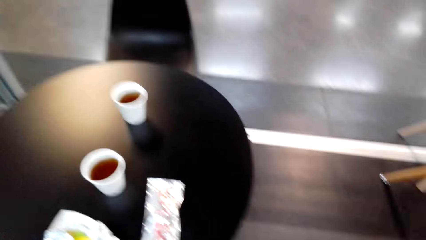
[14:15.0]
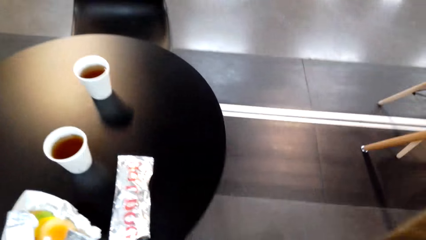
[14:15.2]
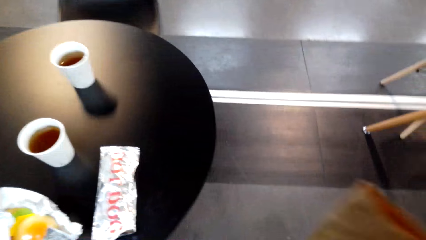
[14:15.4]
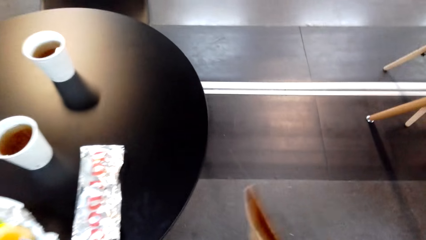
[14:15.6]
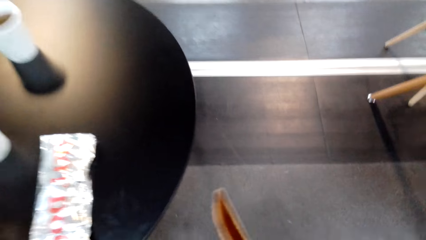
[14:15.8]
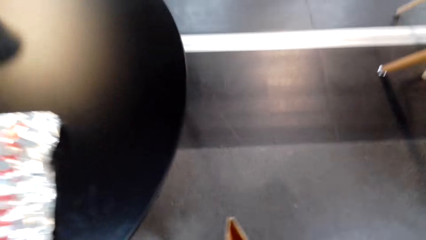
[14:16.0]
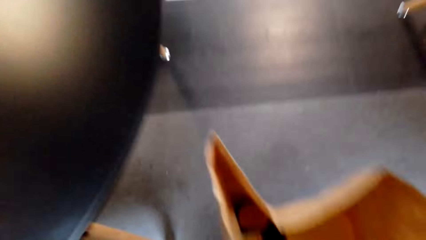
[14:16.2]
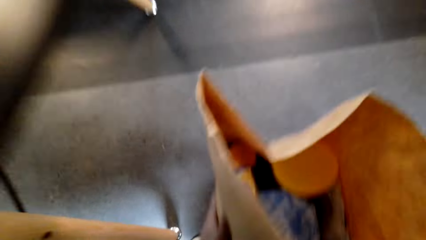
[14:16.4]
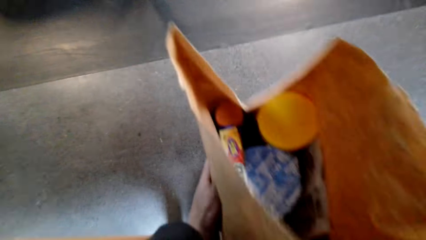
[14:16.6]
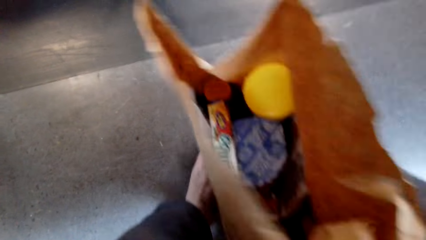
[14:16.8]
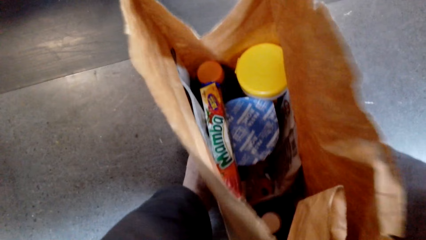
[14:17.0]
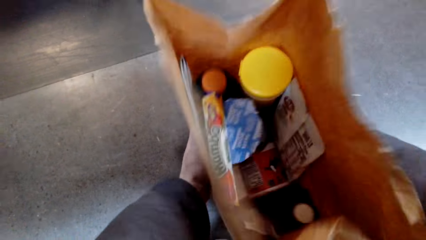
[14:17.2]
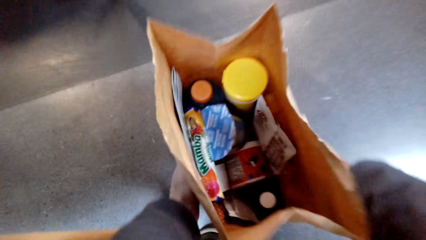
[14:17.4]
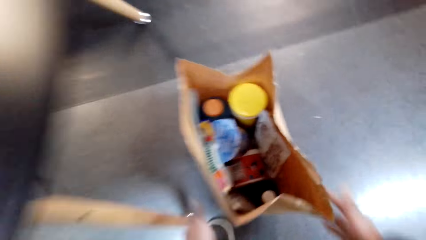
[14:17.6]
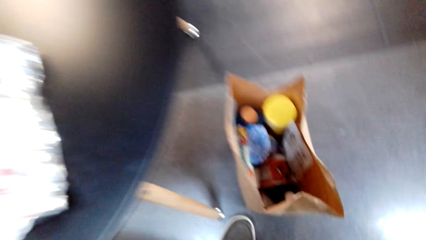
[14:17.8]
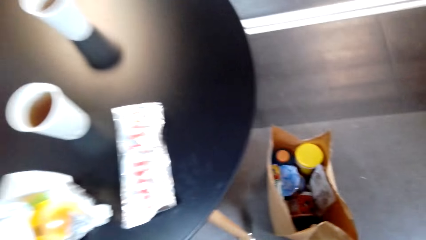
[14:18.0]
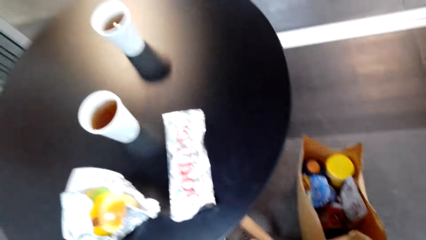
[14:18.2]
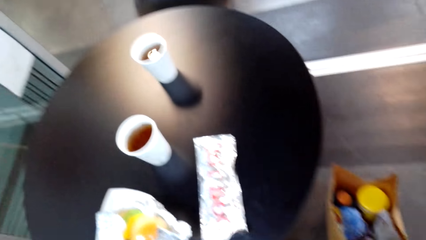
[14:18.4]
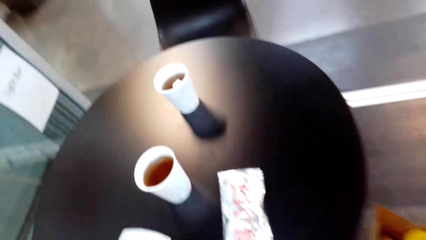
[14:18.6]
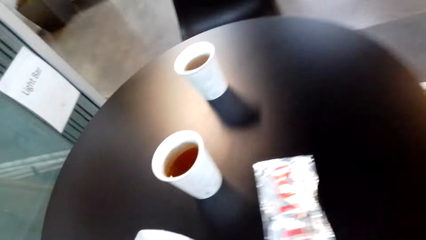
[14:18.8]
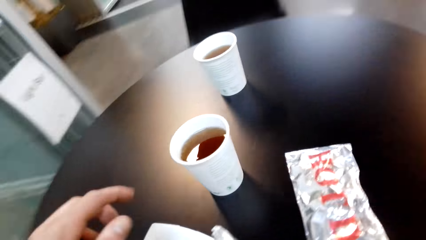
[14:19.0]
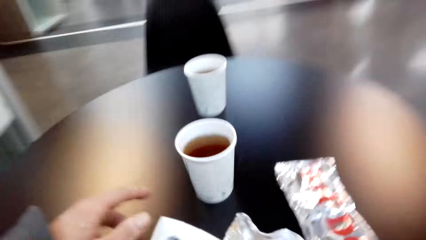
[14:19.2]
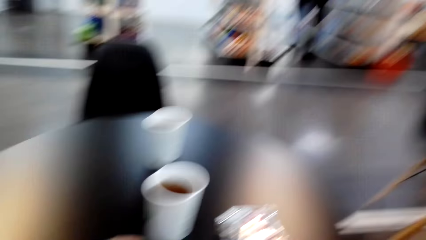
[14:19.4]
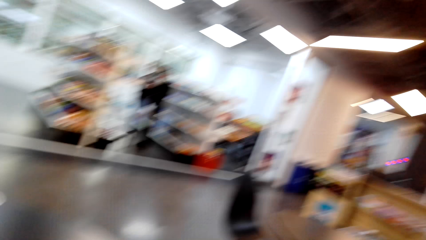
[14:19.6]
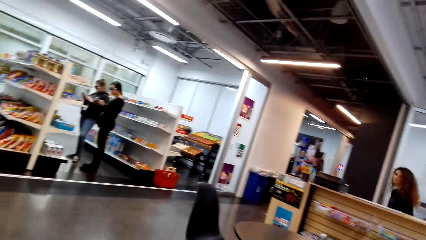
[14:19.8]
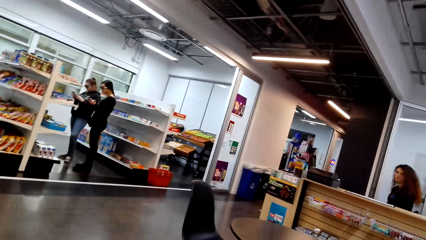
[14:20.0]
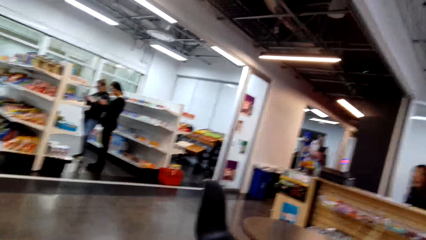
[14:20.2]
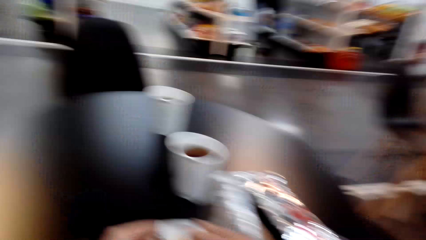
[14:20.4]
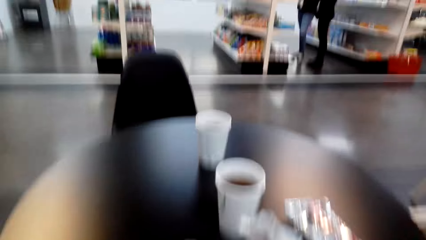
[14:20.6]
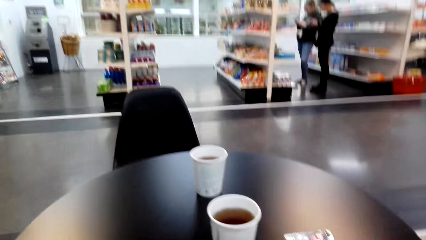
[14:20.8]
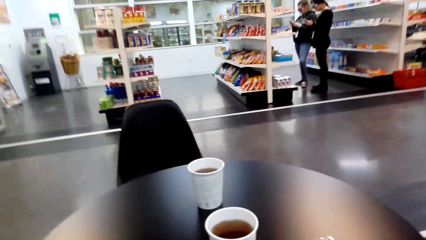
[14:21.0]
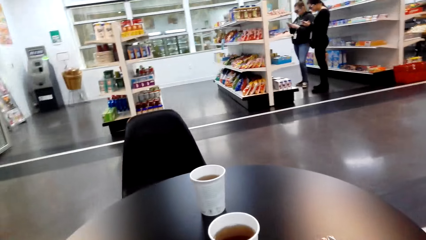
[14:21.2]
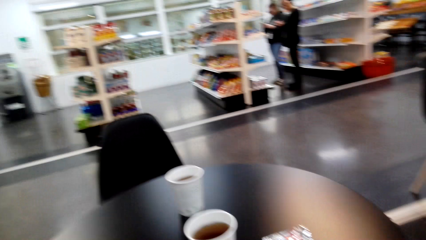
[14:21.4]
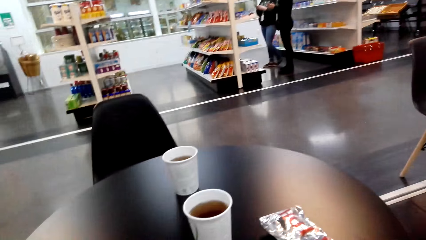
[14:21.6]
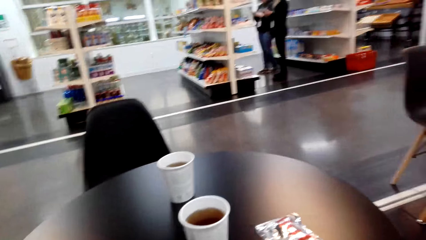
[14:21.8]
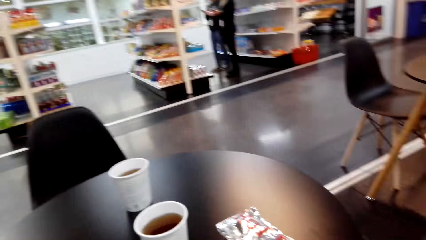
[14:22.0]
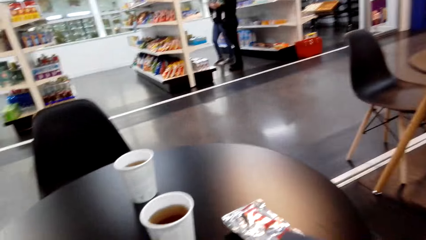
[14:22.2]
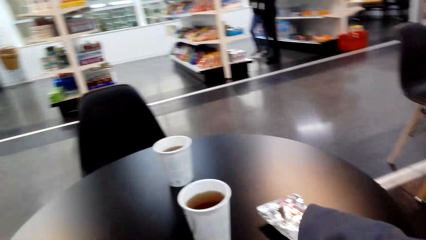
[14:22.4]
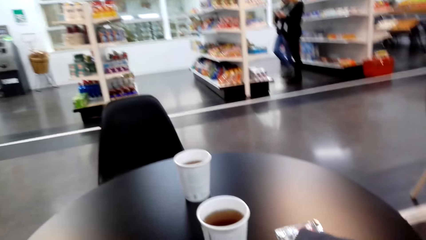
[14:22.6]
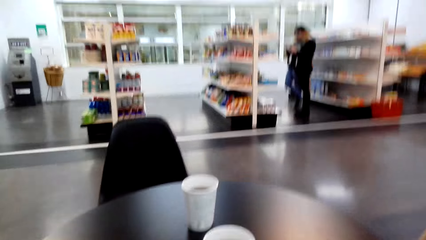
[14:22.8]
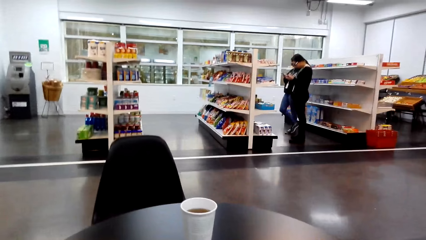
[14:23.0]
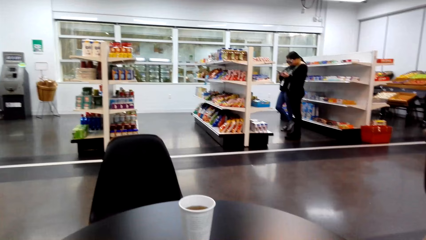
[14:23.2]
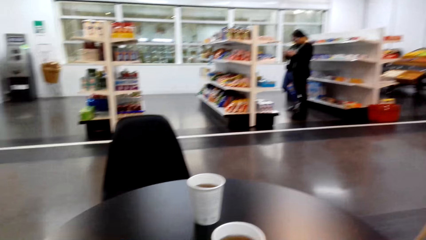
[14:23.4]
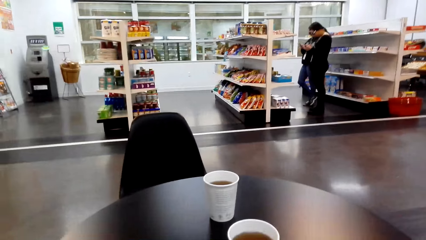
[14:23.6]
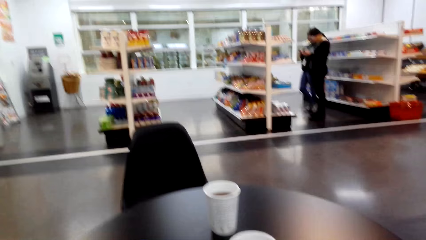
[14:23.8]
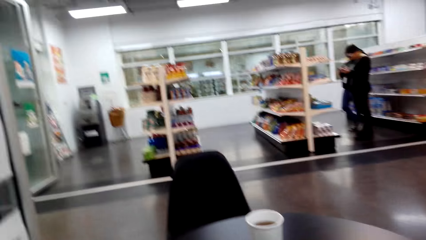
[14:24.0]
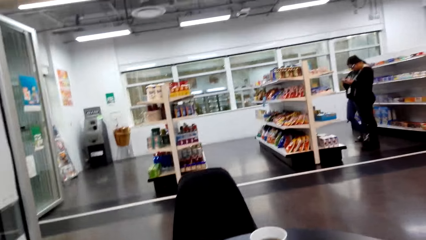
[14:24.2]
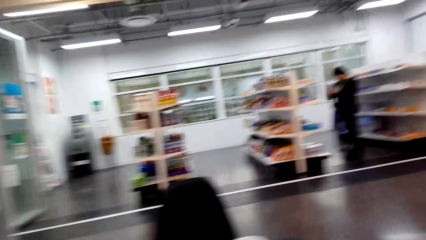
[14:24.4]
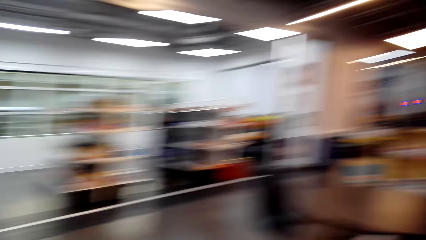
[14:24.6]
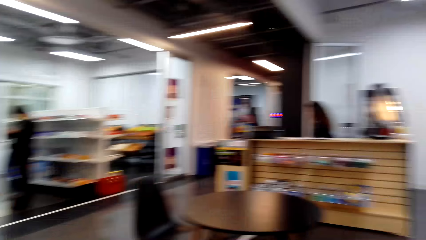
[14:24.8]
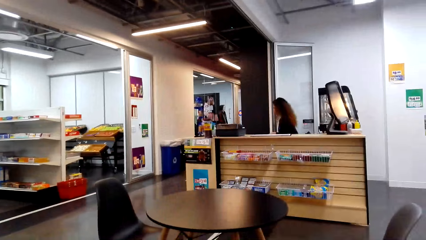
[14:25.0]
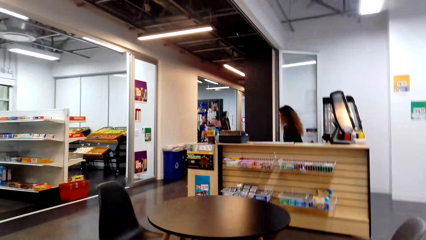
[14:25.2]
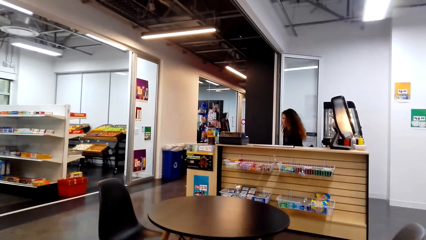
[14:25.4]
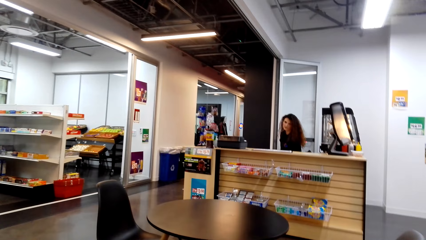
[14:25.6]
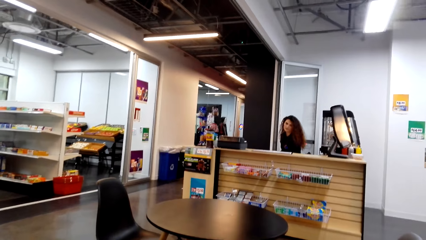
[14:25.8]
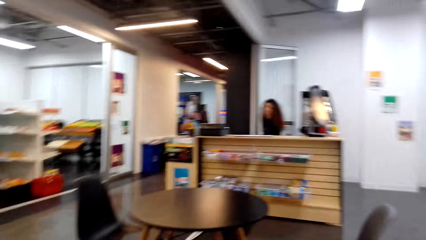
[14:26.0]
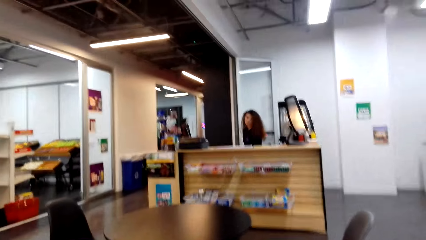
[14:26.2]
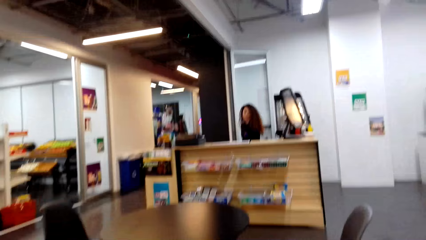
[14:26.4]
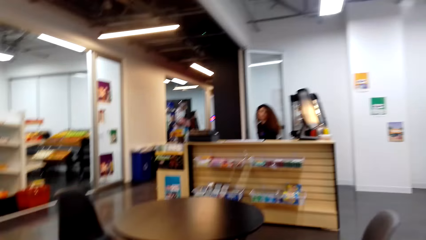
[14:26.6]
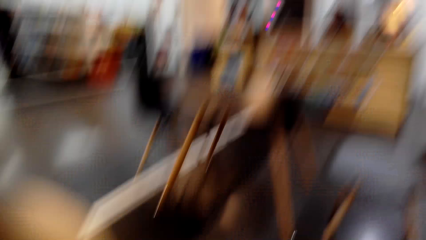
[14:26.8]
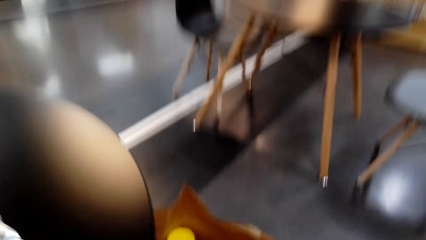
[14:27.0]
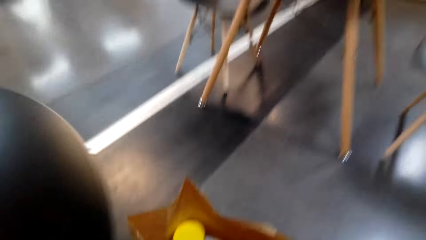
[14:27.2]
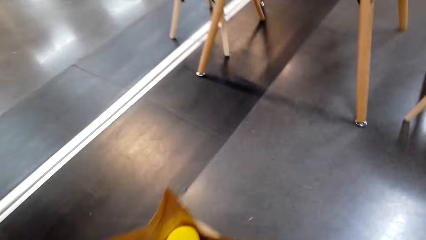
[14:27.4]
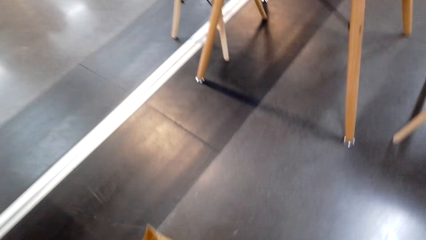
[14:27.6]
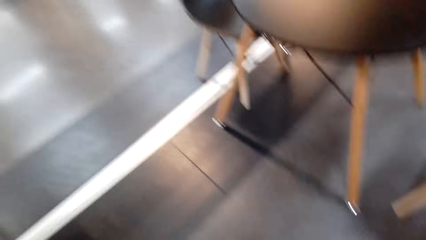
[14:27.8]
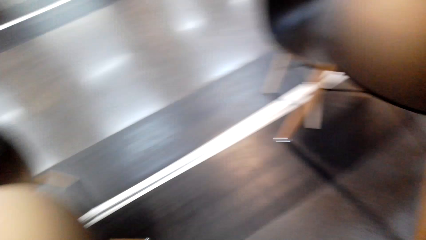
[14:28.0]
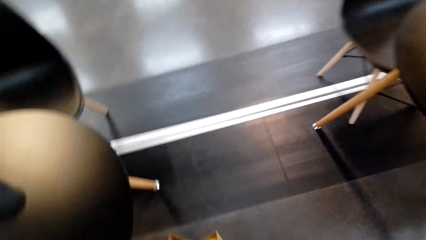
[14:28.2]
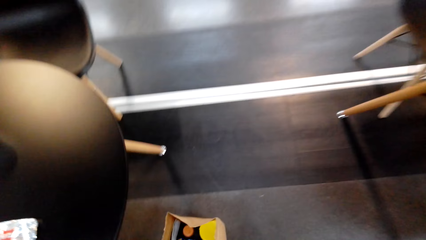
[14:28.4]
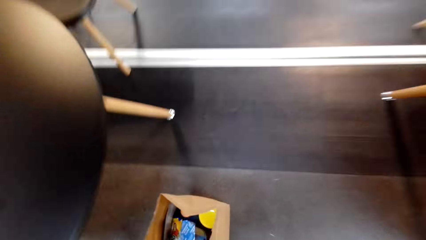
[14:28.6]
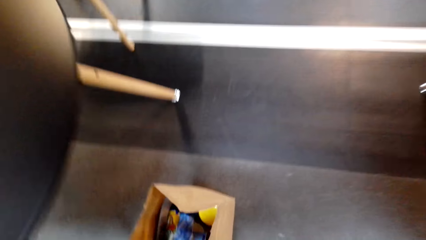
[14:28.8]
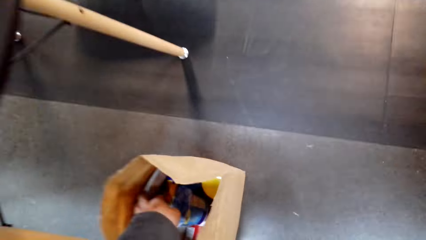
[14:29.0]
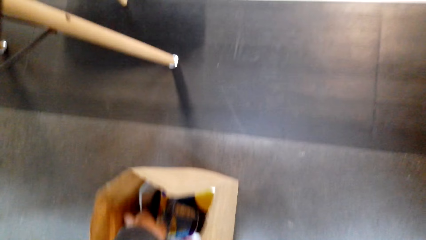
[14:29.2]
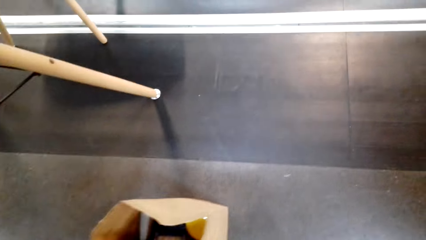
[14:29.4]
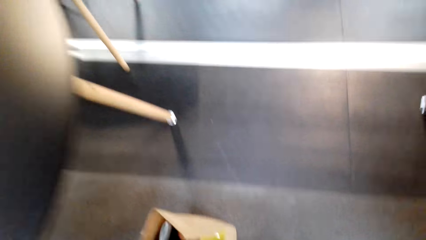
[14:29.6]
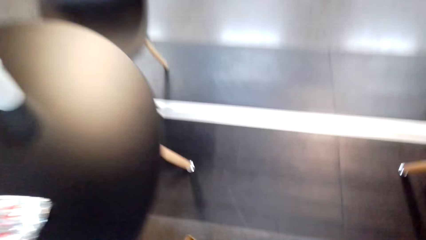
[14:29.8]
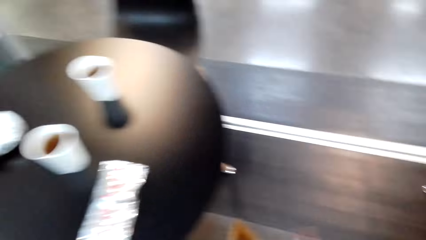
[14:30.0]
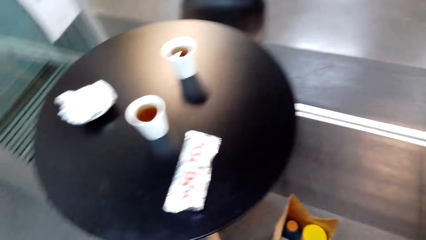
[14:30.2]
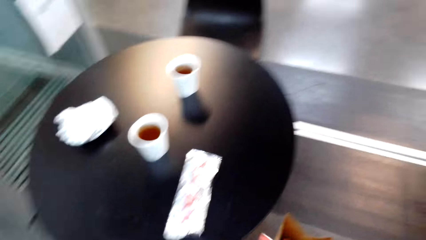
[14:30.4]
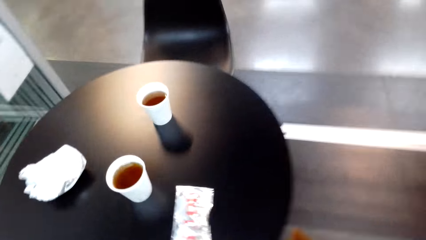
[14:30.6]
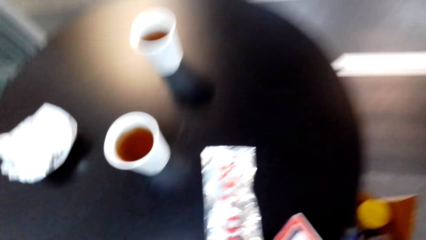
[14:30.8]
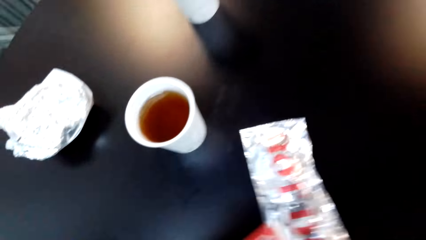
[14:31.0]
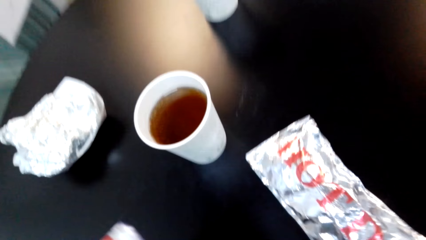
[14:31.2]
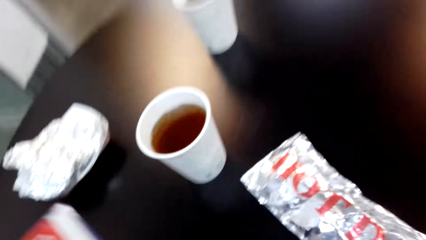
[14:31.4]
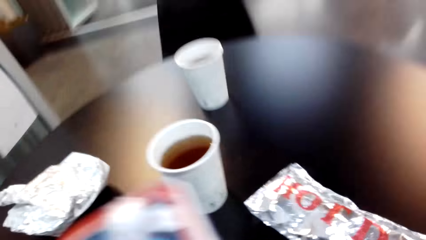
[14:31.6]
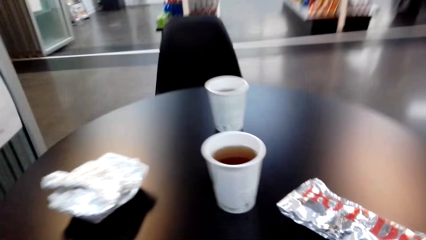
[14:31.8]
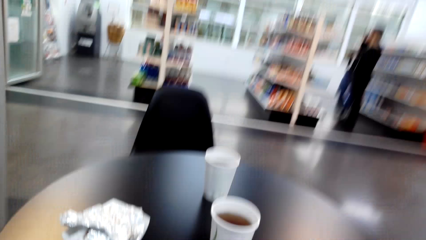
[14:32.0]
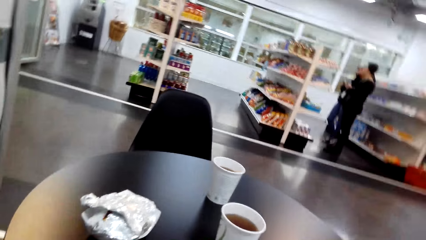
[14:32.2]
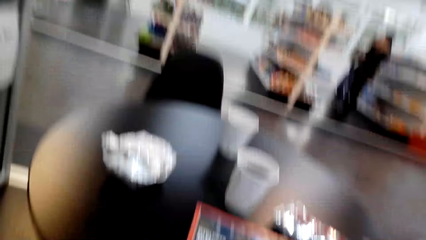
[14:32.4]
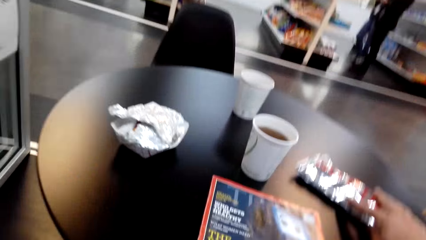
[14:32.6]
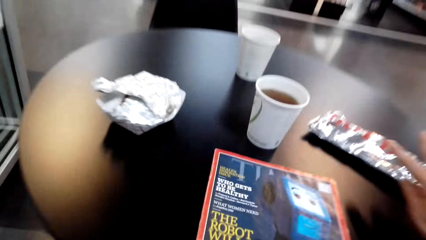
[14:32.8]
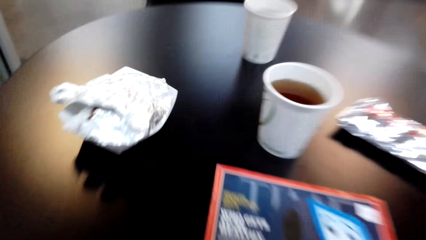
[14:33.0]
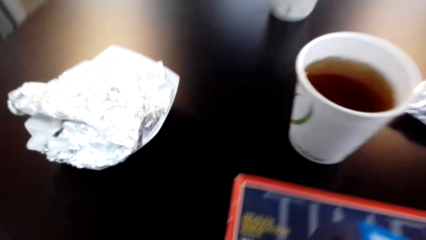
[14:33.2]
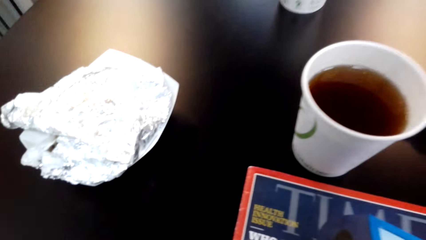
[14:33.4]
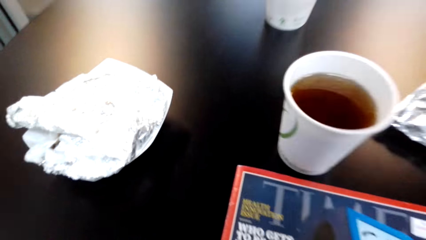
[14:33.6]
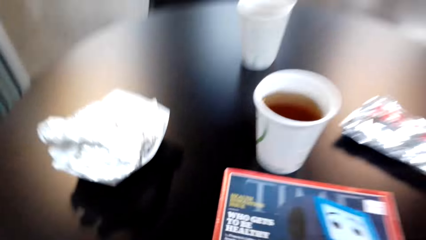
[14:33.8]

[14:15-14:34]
The camera wearer puts down a shopping bag. They hold paper on the table. They look around. They talk to a lady. The camera wearer looks round. They pick up a magazine. They put the magazine on the table.
